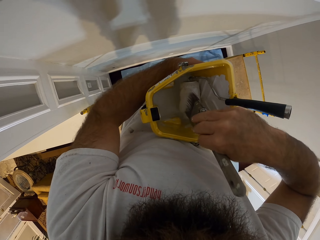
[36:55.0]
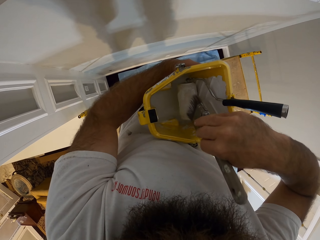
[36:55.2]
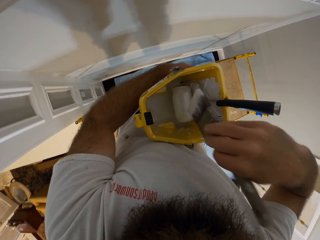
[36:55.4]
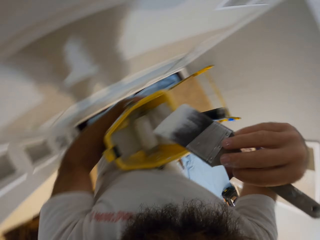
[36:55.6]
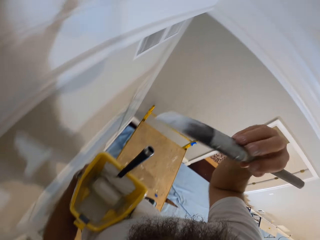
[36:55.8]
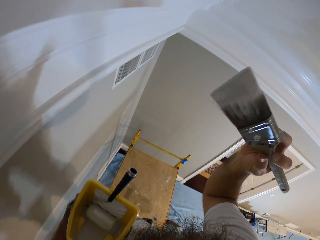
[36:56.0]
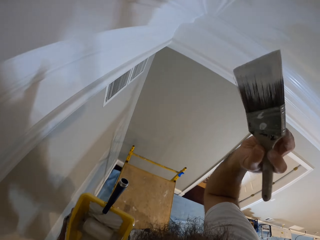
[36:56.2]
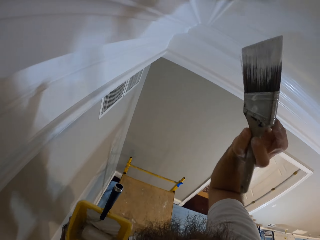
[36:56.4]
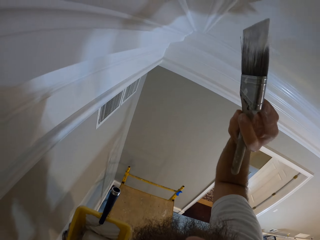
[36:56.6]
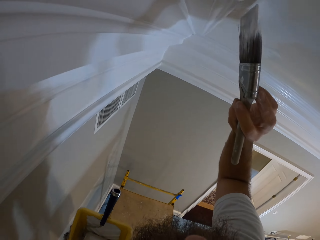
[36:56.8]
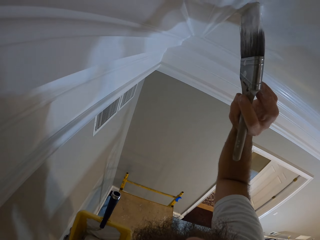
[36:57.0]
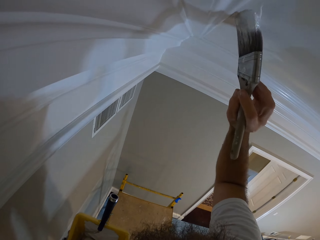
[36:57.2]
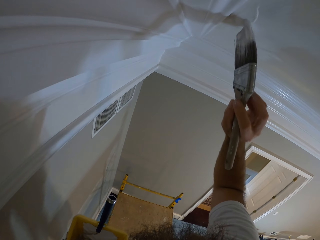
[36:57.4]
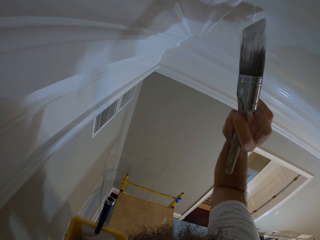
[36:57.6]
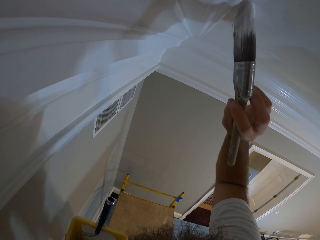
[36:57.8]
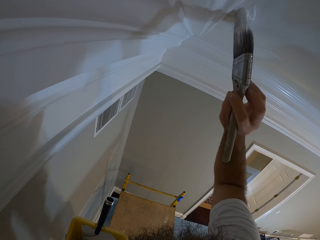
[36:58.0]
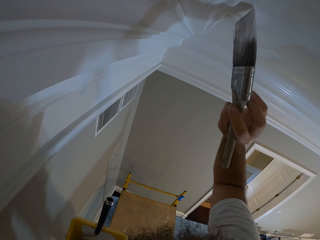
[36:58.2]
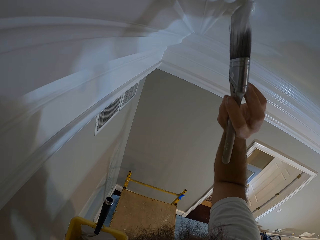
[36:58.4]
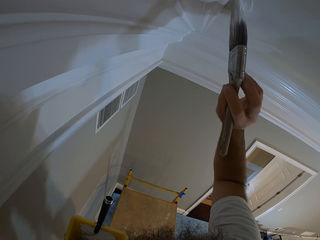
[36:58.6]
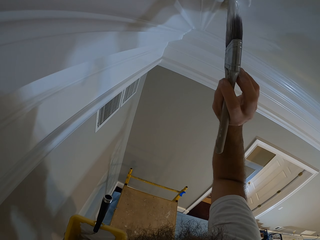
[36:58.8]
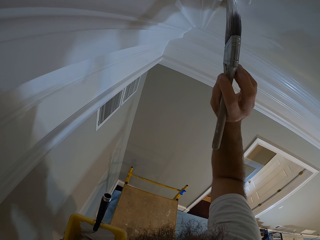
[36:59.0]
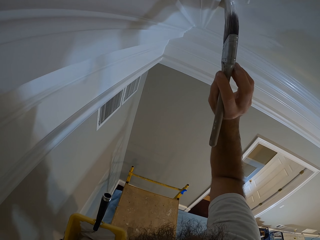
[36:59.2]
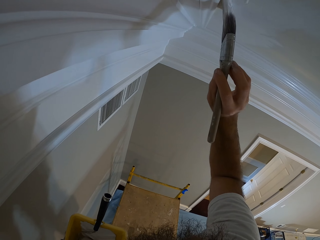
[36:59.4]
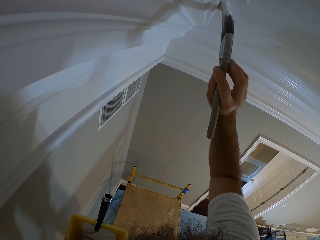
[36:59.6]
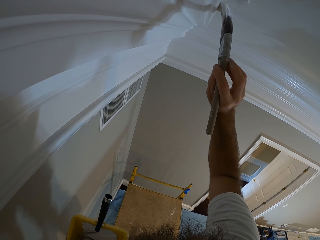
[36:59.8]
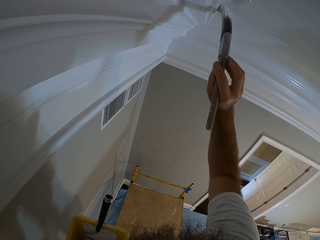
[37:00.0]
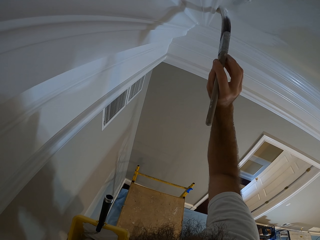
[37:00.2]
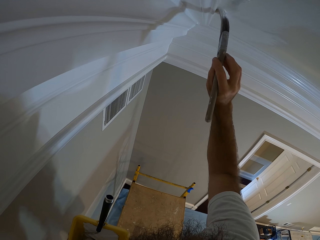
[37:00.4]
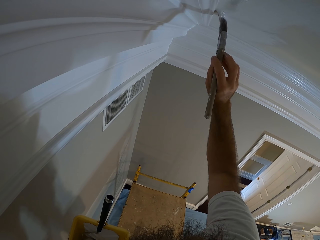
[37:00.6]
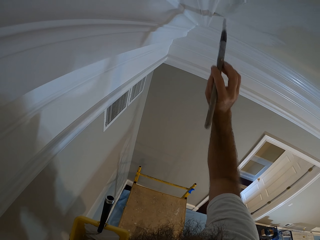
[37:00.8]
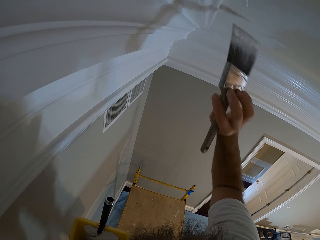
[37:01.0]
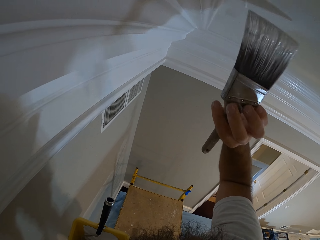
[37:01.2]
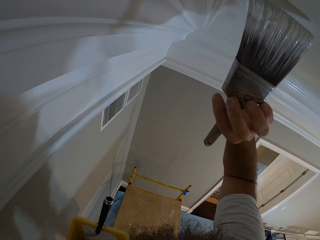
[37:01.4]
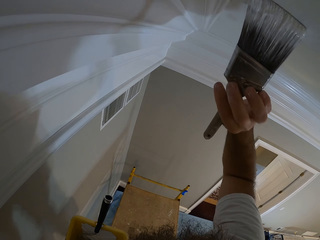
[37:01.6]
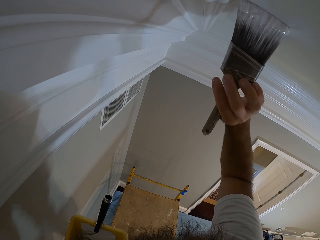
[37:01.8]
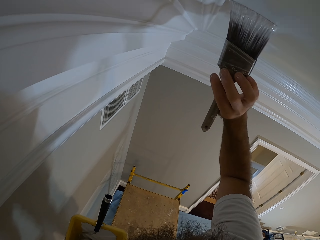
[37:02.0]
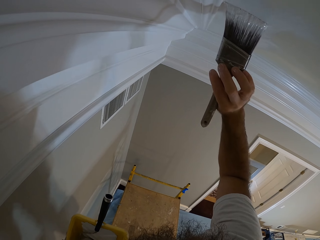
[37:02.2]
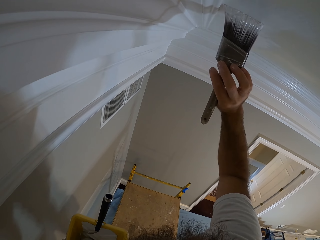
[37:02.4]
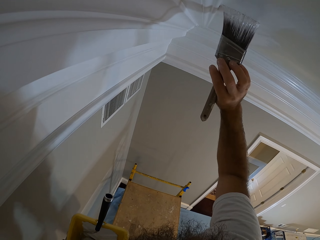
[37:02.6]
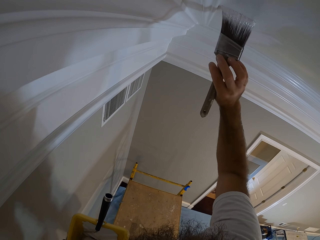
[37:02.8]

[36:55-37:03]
The camera wearer wipes the paint roller inside the paint bucket in his left hand with the paint brush in his right hand. He paints the ceiling with the paint brush in his right hand.

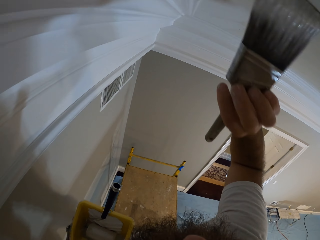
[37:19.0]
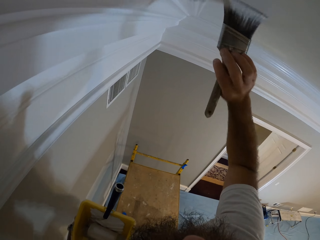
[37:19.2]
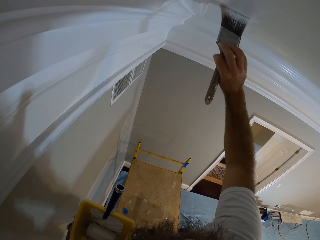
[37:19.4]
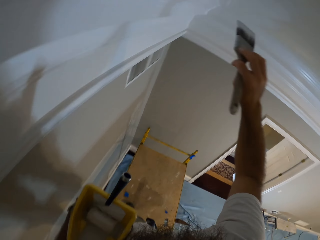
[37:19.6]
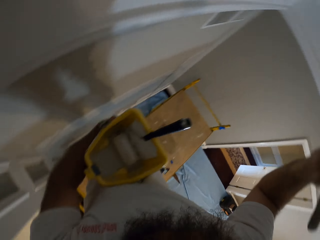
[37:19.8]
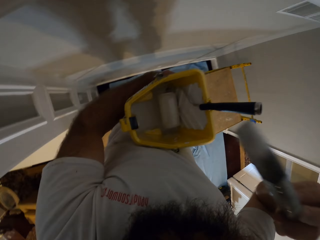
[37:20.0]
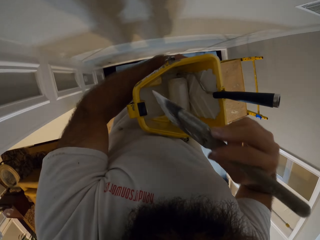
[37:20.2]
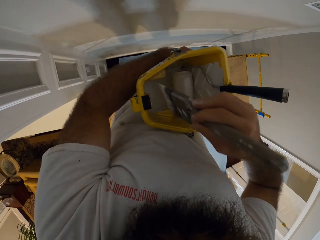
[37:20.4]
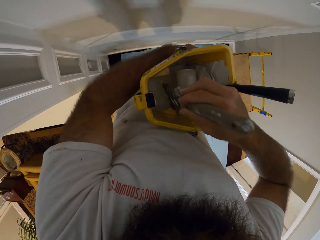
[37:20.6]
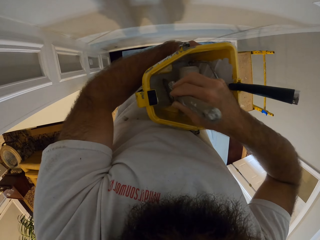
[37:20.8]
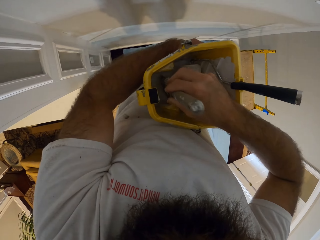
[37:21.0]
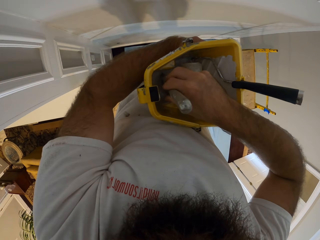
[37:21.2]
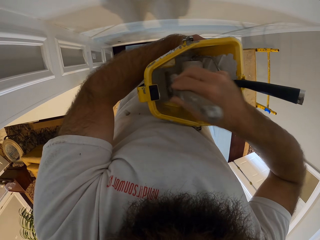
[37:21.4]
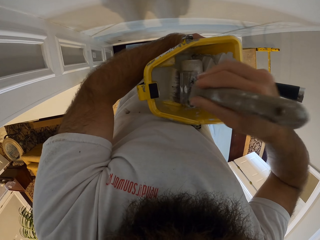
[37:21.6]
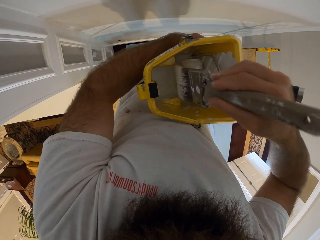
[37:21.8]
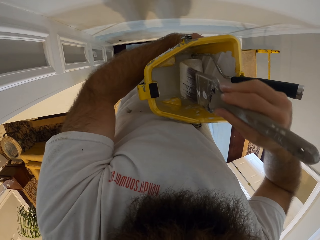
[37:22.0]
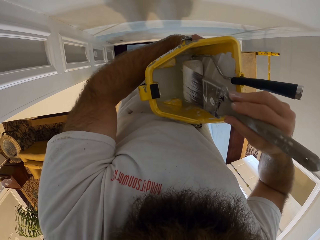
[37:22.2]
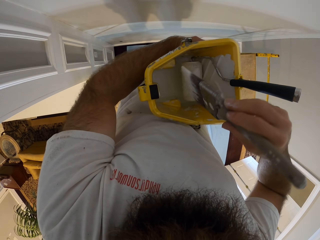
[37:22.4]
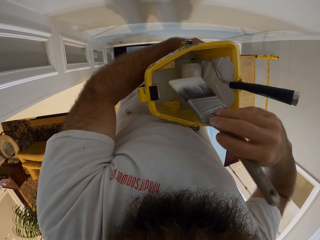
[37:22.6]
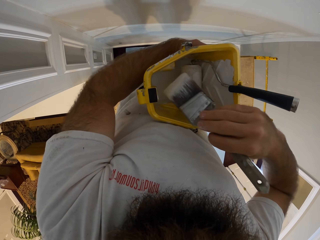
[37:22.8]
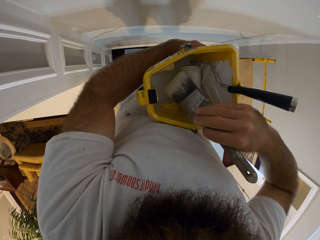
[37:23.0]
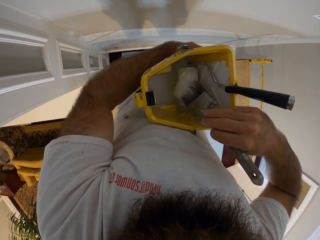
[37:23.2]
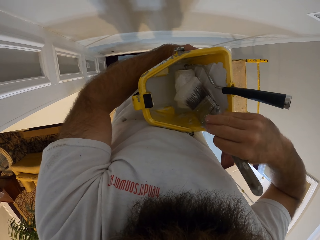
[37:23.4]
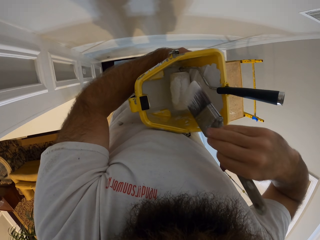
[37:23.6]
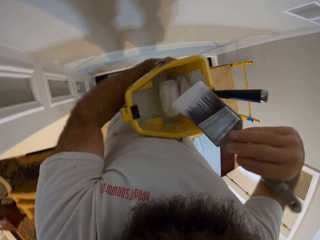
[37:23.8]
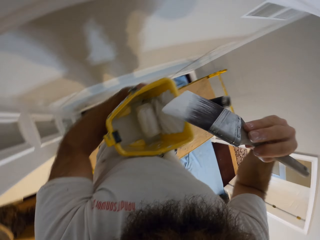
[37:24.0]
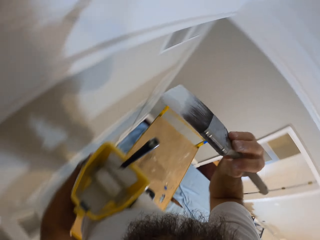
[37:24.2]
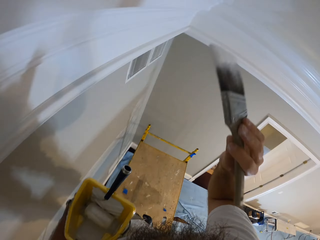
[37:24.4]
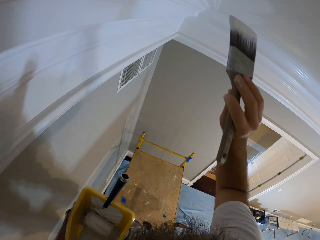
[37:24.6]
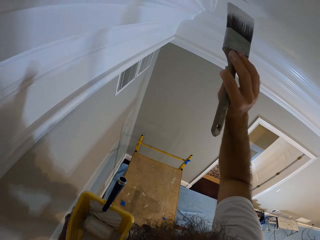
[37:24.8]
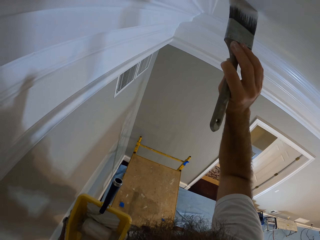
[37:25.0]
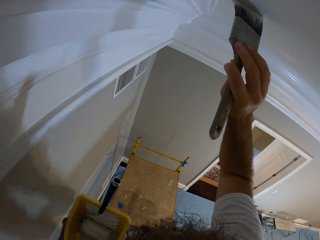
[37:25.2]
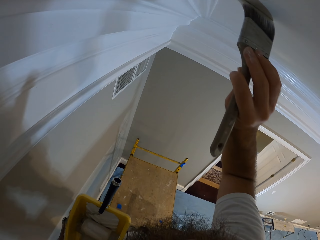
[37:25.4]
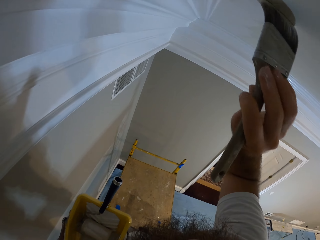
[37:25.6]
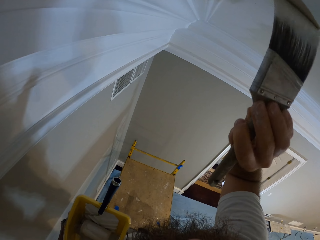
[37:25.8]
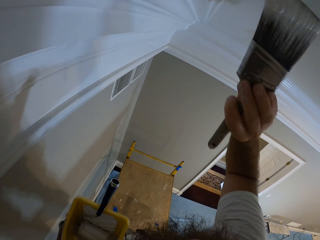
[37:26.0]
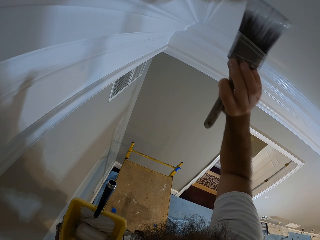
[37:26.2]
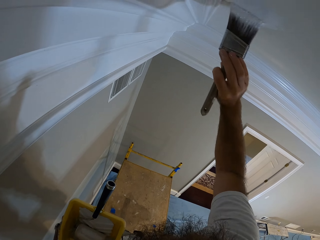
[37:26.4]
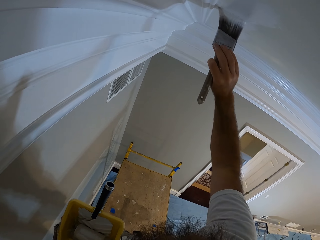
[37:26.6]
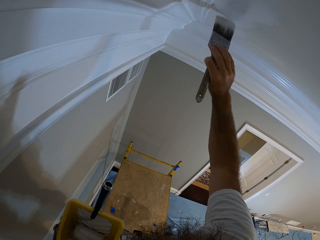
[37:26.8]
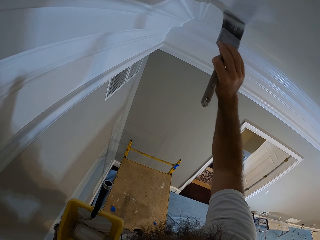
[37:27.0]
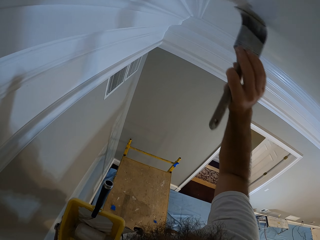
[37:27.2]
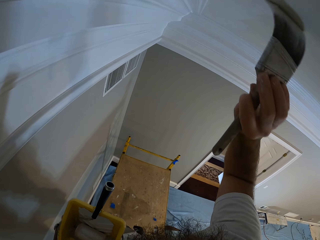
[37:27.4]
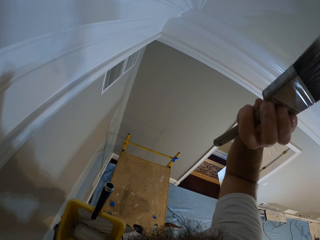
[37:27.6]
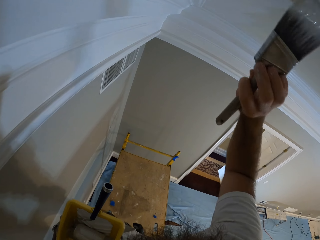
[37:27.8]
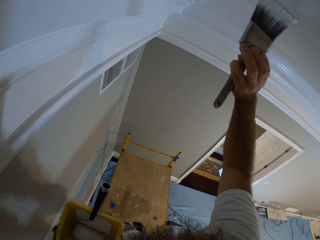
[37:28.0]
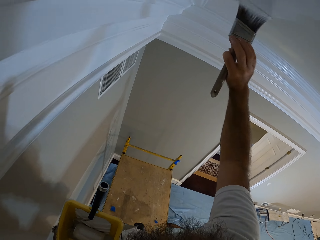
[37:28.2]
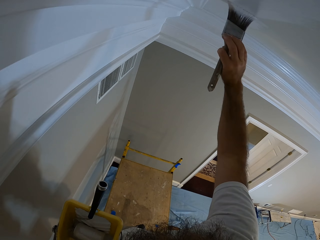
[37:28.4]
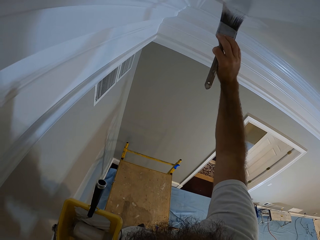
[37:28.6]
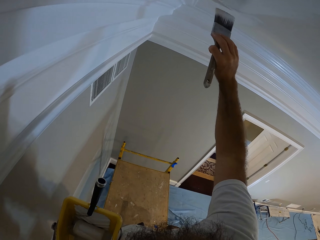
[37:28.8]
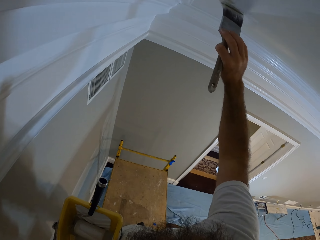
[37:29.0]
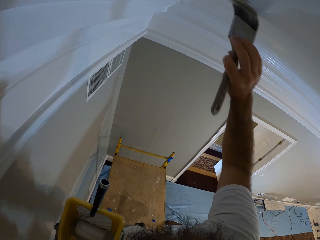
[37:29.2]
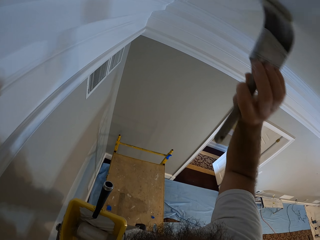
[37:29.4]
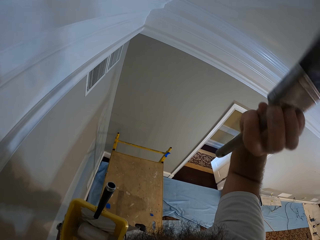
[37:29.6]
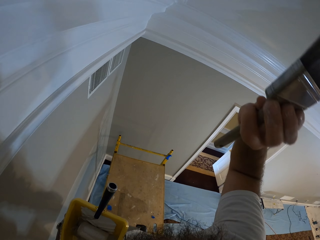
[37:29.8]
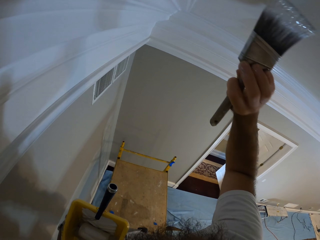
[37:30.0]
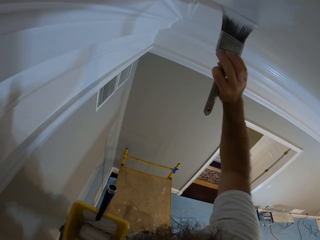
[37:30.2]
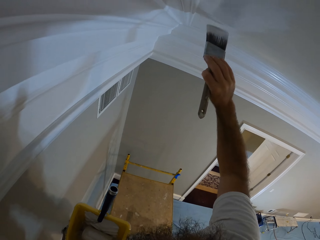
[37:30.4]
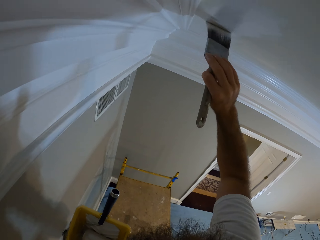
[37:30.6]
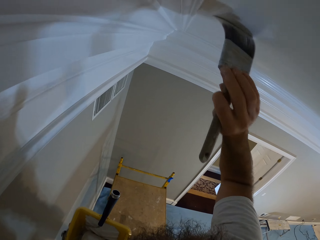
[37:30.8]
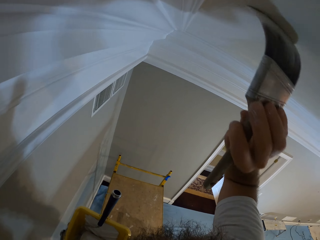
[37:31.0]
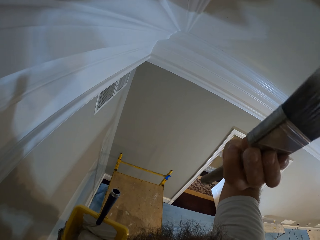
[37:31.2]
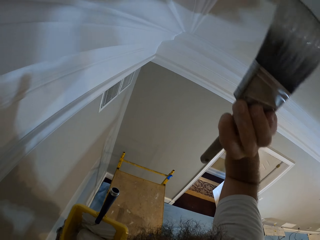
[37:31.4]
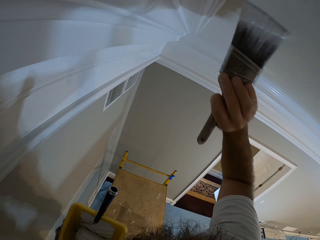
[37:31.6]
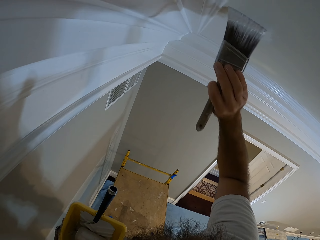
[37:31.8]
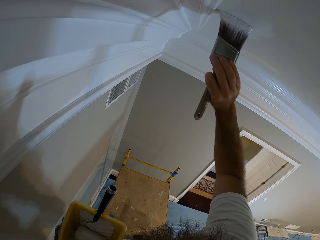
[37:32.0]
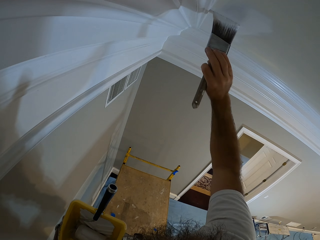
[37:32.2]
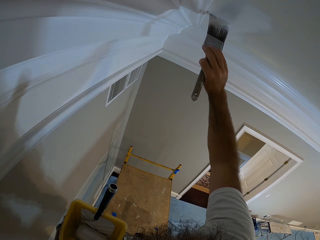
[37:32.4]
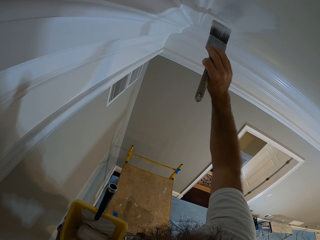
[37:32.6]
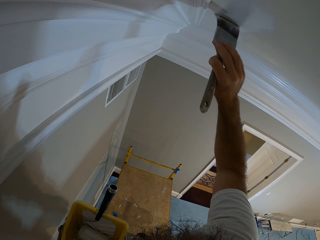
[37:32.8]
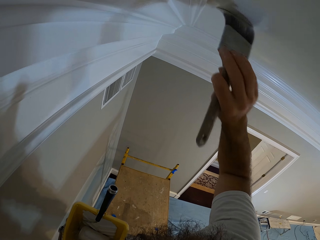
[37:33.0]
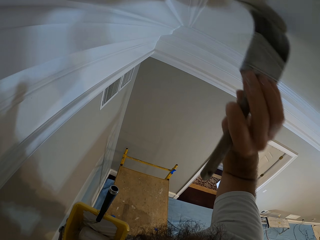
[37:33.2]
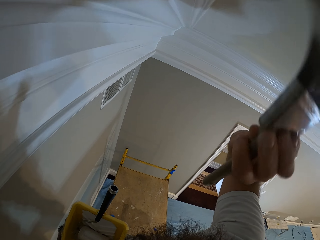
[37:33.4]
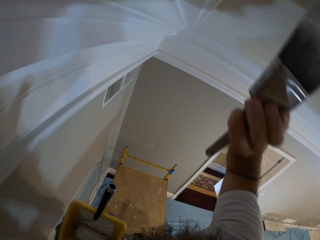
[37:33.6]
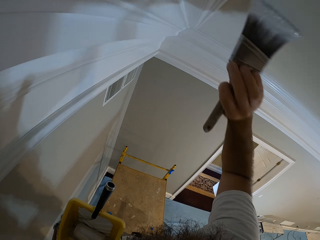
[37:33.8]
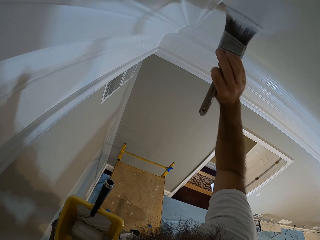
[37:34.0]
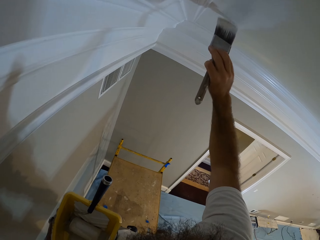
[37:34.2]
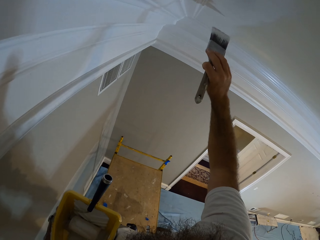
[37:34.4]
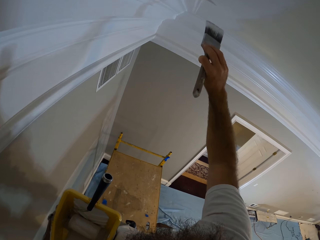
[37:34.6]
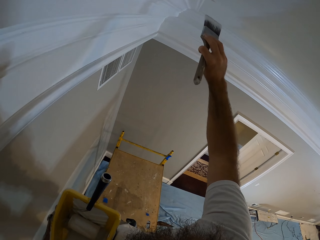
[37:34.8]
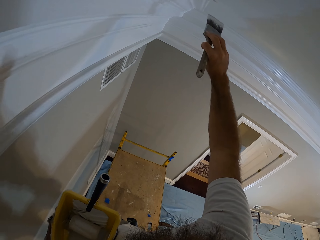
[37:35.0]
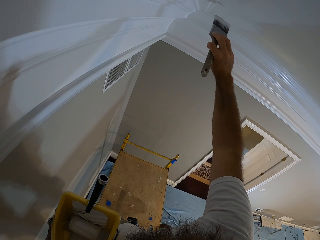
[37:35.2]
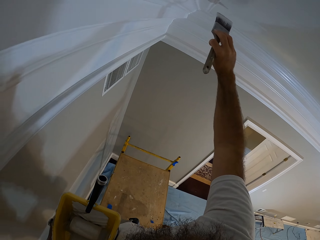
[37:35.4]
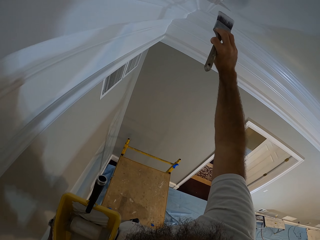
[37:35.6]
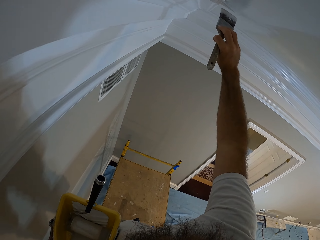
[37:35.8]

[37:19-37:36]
The camera wearer dips the paint brush in his right hand into the paint inside the paint bucket in his left hand. He wipes the paint roller inside the paint bucket in his left hand with the paint brush in his right hand. He paints the ceiling with the paint brush in his right hand.
